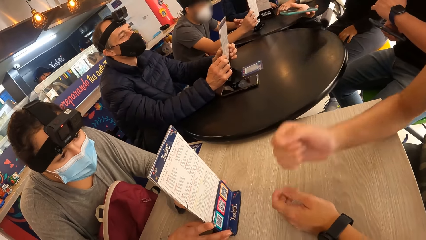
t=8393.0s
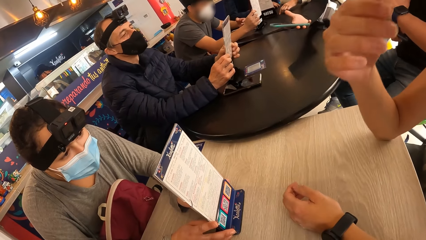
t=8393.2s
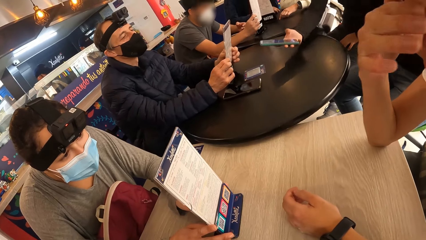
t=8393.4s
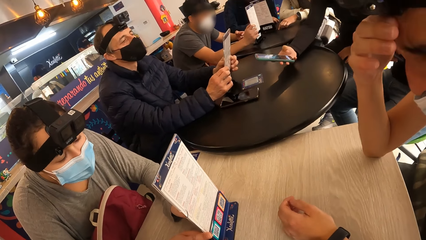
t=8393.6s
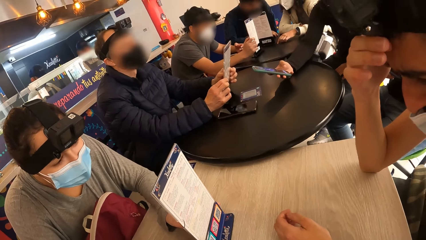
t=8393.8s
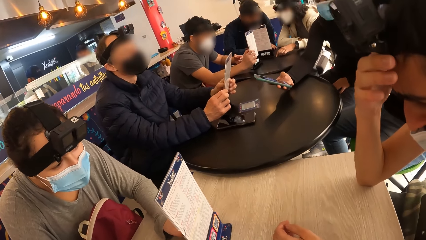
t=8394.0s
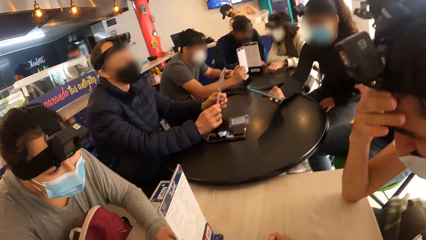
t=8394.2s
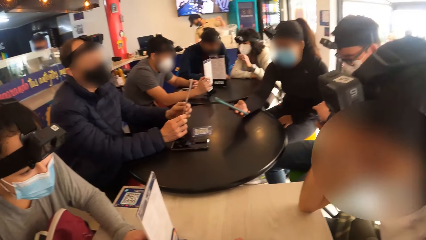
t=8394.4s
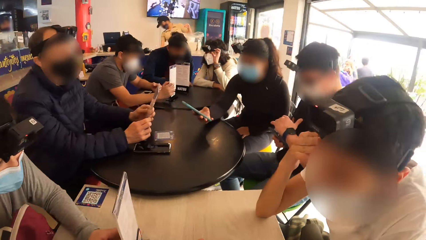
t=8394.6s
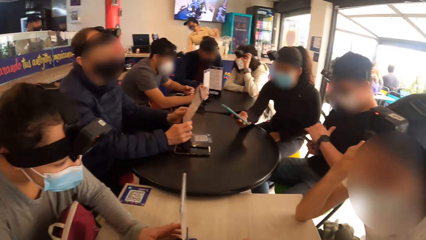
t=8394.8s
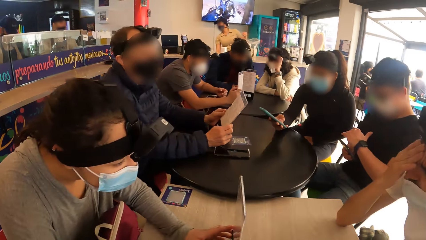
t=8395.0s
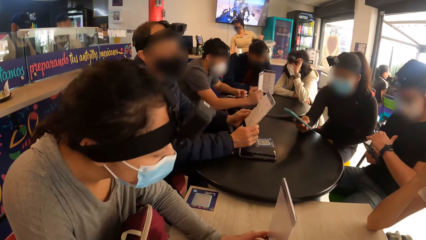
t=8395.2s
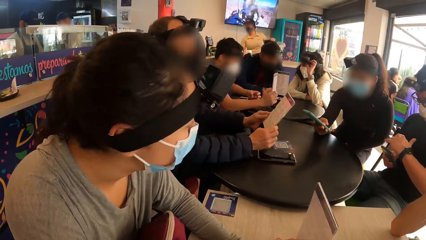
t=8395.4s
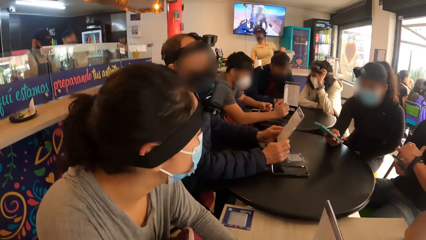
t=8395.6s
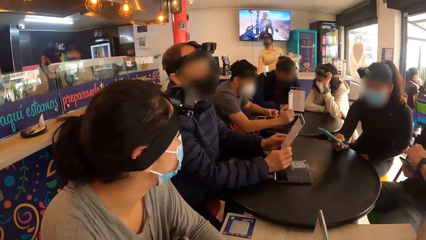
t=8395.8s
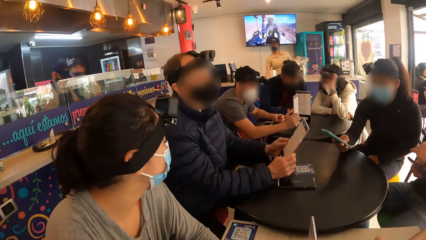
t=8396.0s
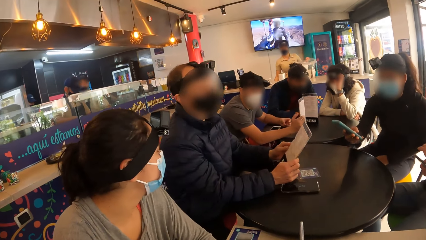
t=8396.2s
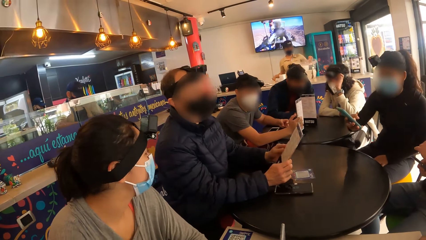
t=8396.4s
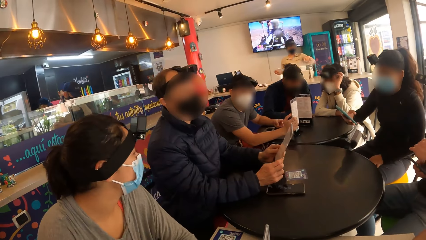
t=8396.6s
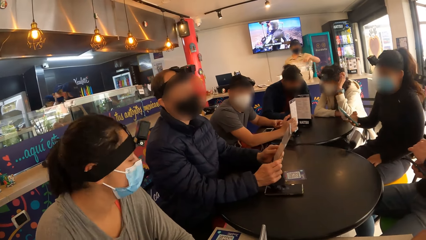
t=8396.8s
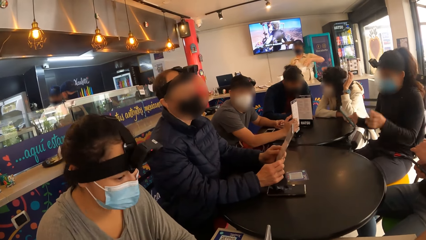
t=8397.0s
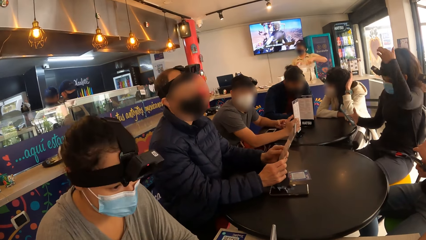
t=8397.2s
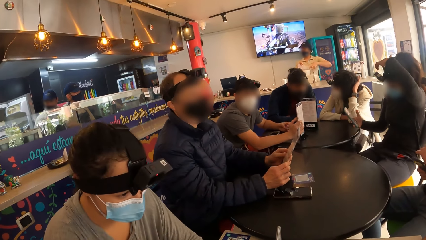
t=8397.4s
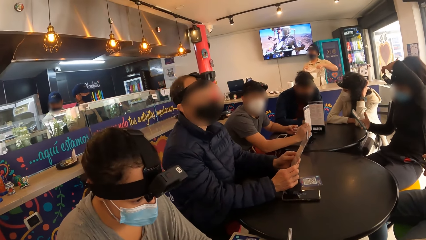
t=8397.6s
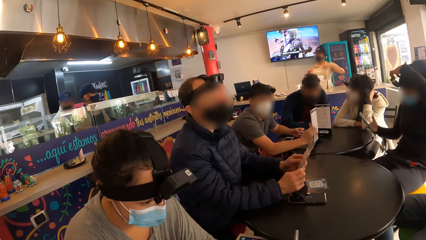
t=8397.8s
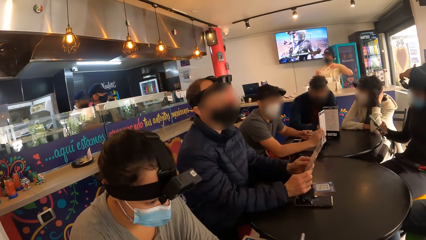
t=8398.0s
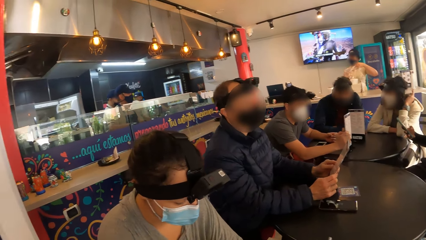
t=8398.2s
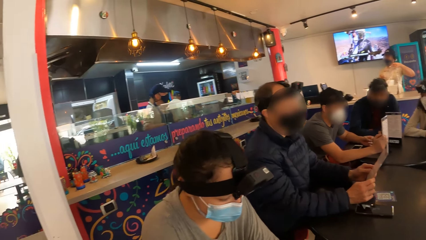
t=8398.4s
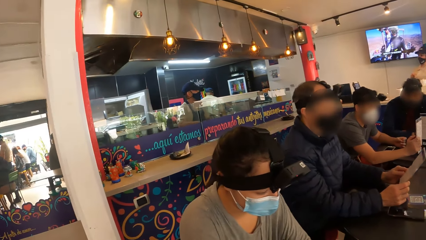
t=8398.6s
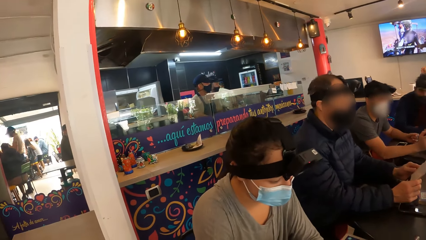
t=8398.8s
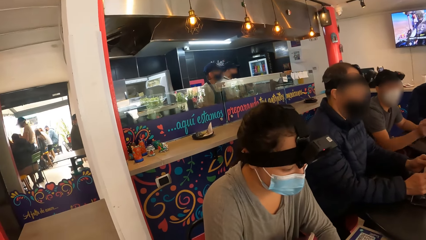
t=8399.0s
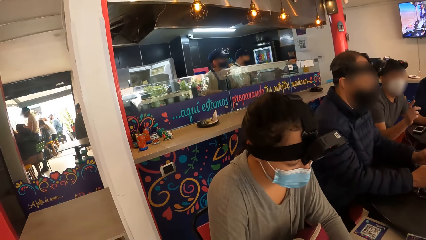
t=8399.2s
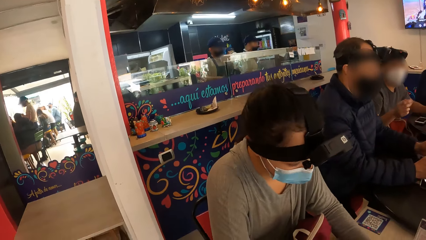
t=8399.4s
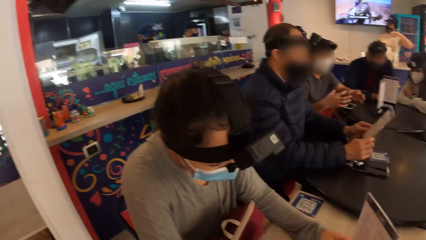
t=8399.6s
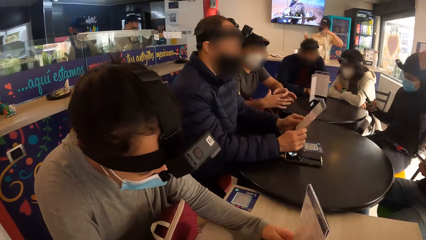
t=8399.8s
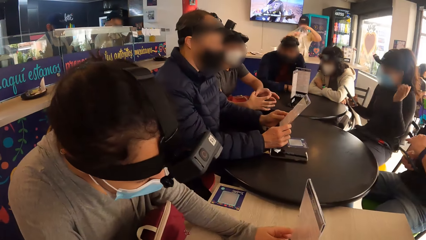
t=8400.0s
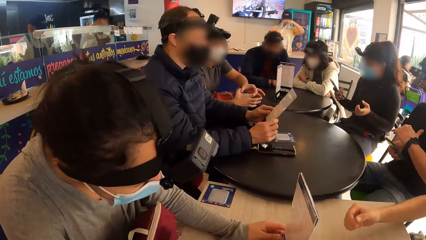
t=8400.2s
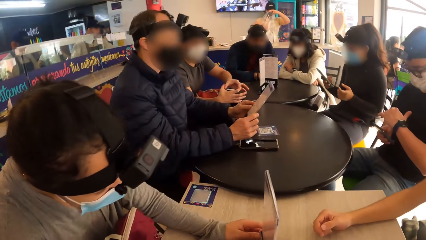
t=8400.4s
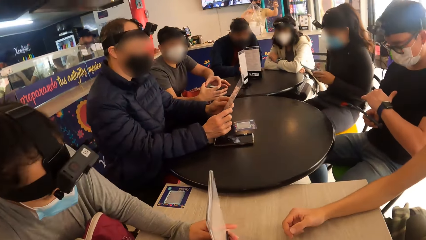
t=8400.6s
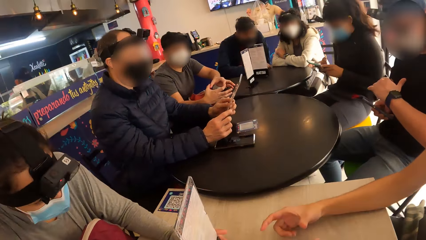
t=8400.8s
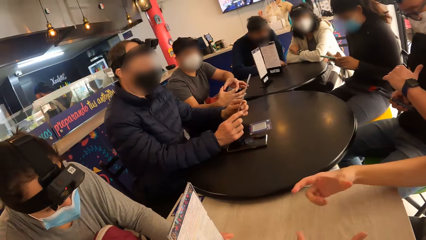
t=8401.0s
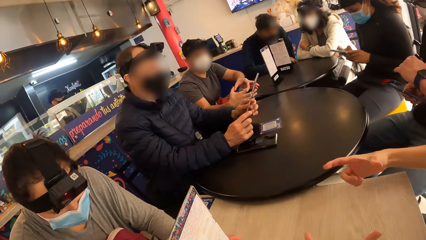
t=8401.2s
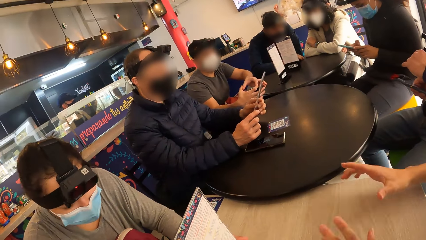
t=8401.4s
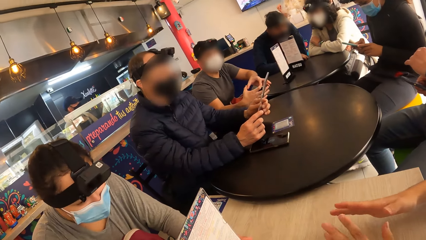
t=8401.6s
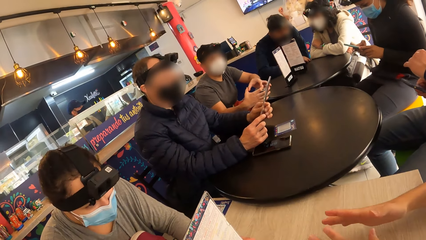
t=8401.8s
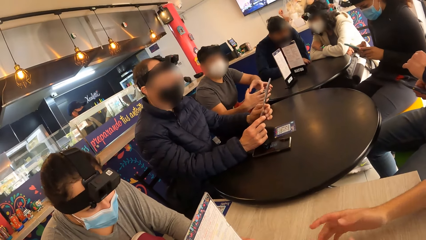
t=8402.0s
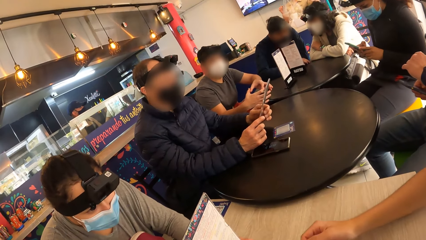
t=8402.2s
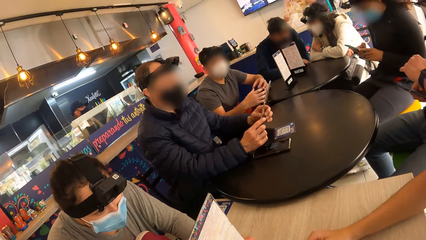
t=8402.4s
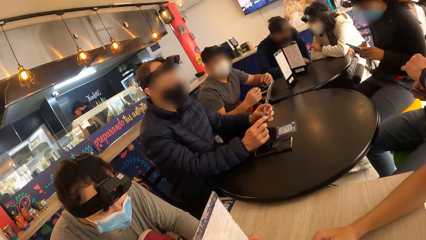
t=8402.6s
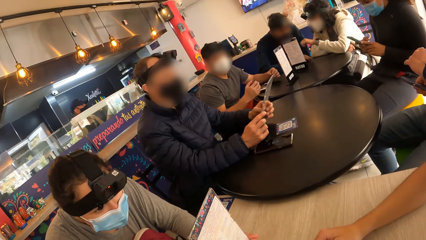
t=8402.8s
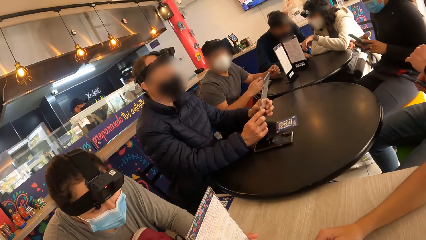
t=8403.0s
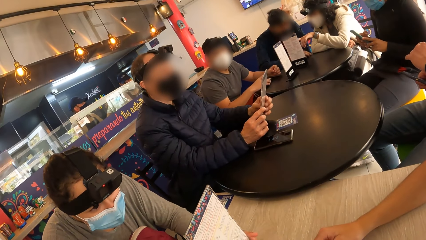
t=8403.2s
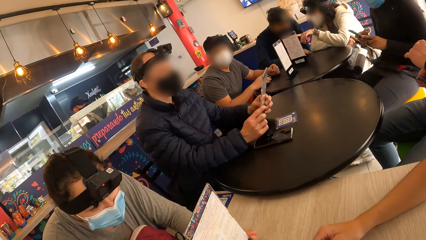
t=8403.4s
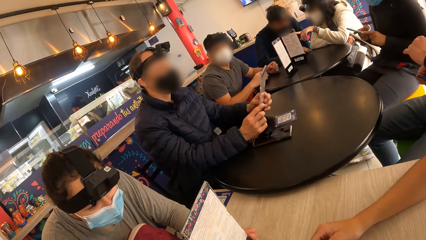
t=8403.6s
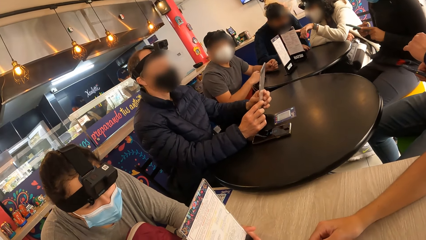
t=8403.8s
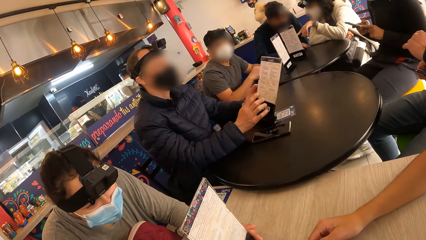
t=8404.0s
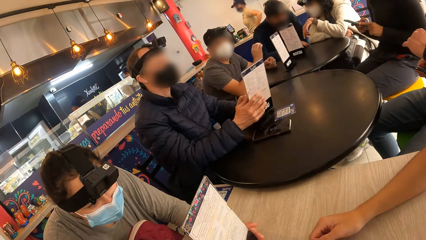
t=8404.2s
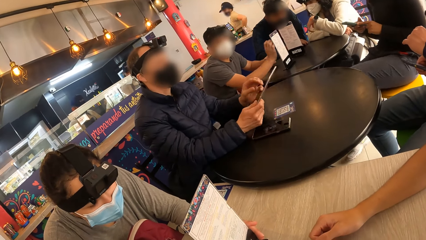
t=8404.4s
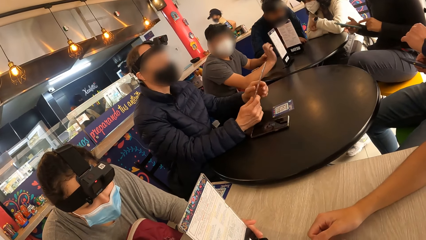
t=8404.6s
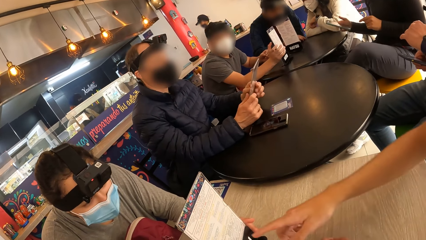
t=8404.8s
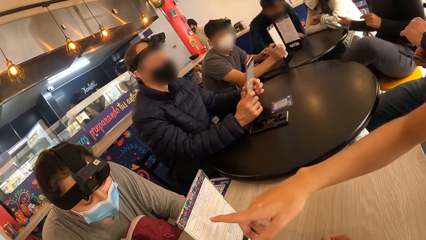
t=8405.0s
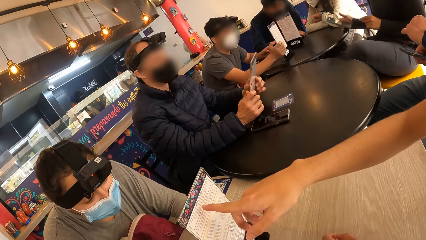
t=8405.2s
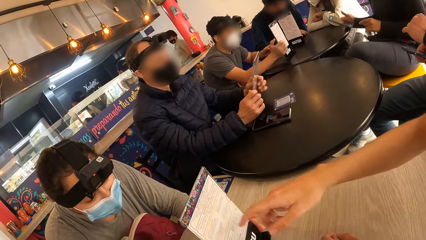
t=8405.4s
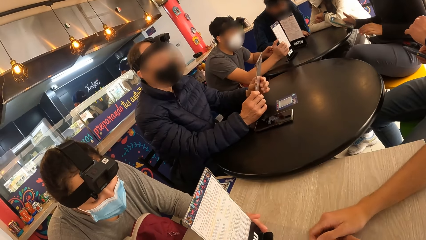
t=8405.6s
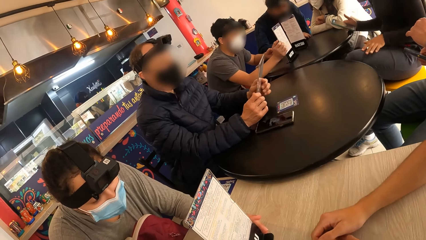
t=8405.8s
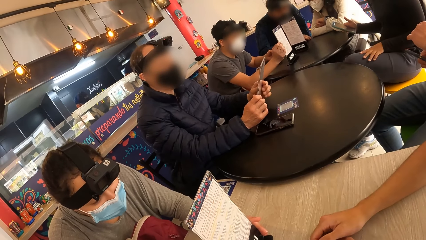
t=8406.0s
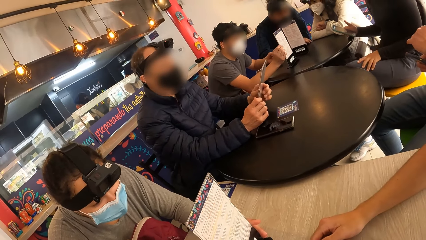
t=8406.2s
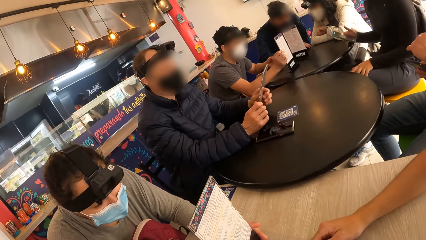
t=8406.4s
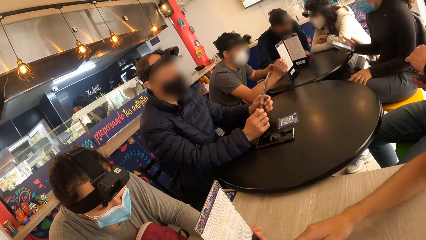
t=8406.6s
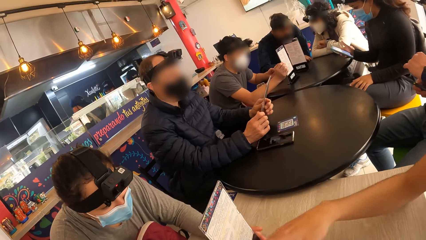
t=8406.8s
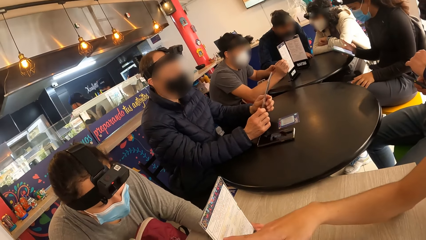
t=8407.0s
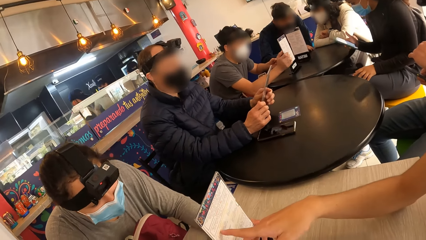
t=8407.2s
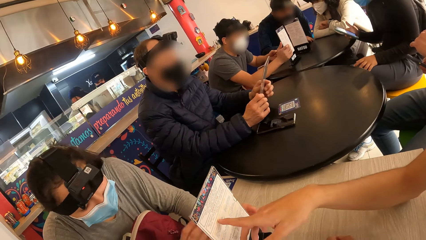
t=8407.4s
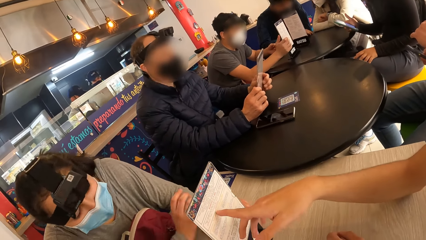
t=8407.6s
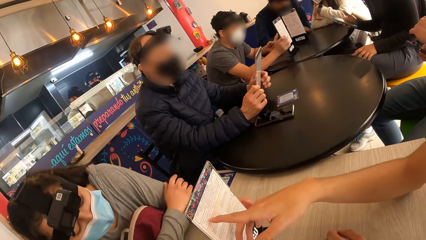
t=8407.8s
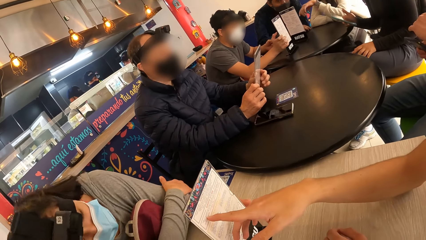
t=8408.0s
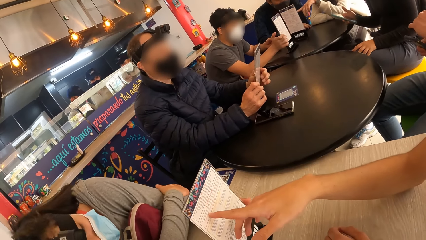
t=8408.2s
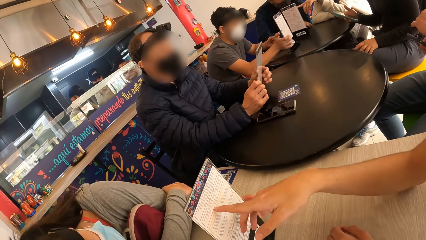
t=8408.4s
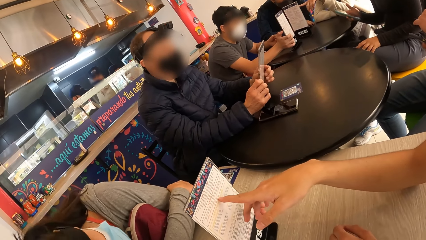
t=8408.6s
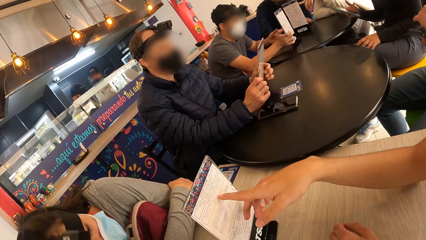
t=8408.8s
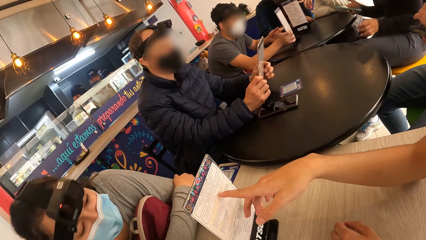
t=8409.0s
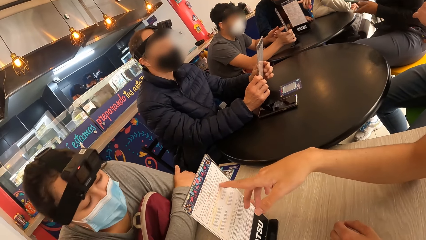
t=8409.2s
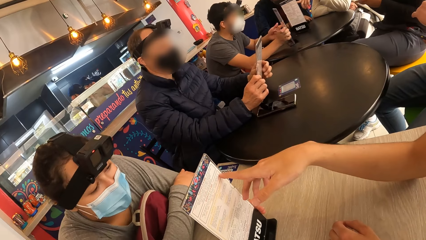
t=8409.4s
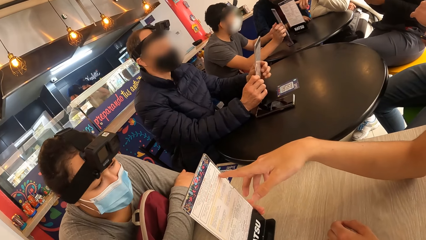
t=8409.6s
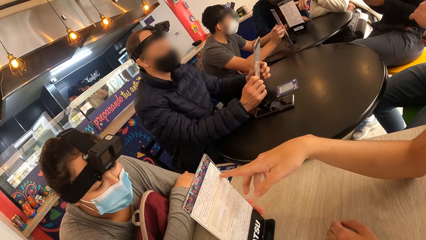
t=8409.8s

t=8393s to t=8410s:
A man touches his forehead with his right hand. Another man interacts with the first man. The camera wearer looks around a room. The first man makes gestures with both hands and moves his hands on a table. The first man points at the menu on the table with his right hand finger and points at a lady. He points at the menu on the table with his right hand finger again. The camera wearer looks around a room.
